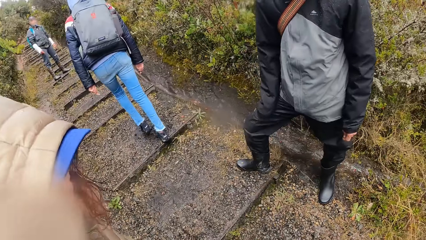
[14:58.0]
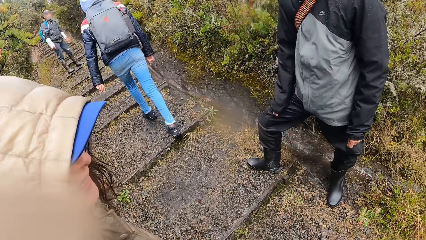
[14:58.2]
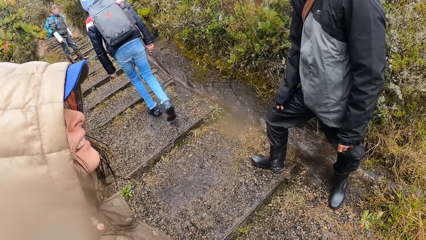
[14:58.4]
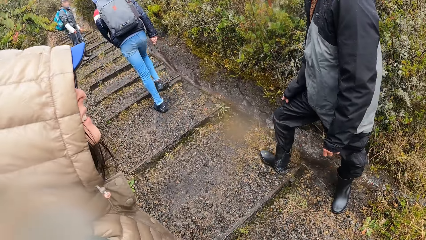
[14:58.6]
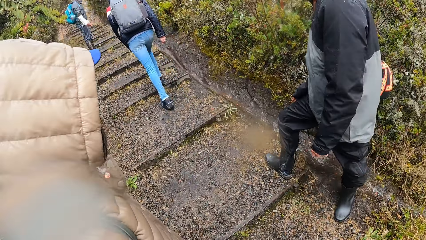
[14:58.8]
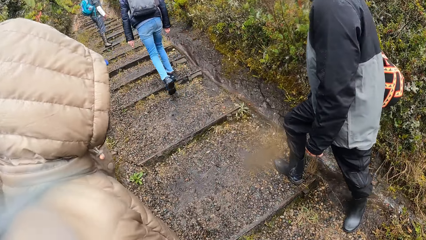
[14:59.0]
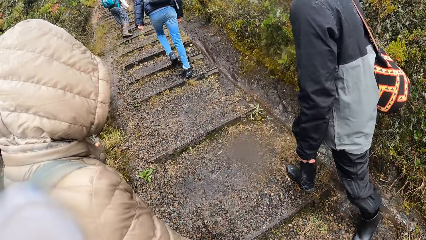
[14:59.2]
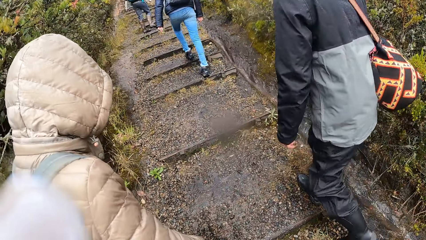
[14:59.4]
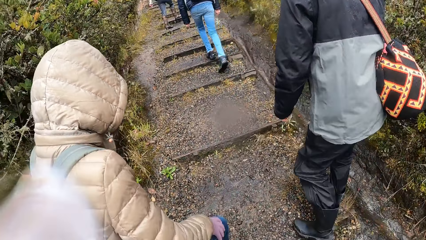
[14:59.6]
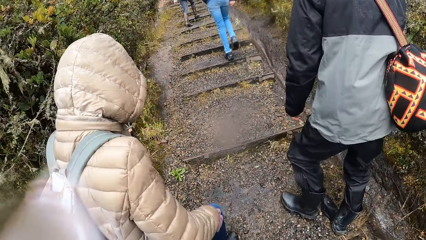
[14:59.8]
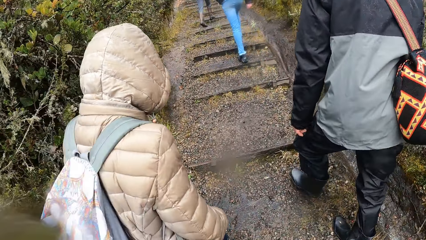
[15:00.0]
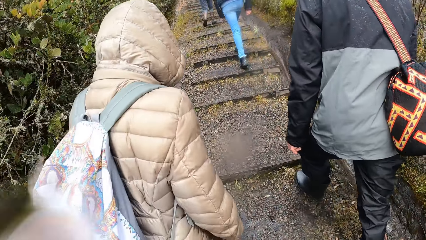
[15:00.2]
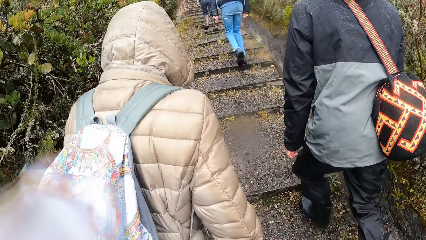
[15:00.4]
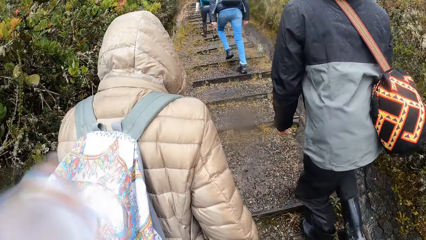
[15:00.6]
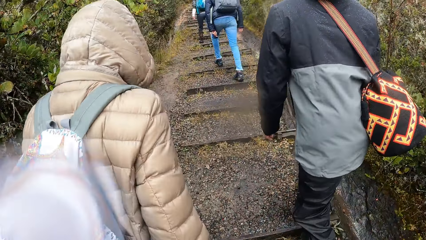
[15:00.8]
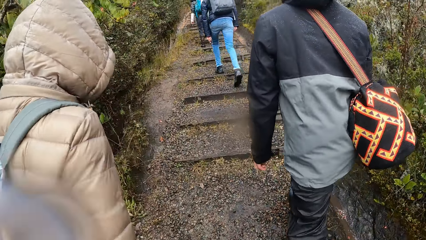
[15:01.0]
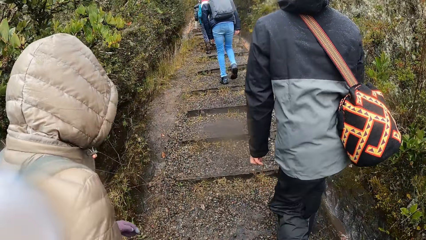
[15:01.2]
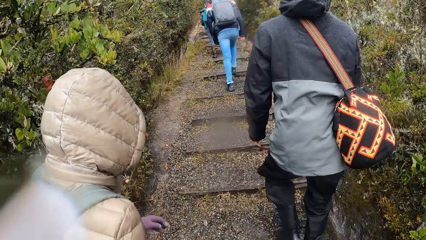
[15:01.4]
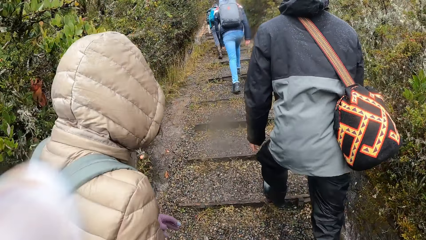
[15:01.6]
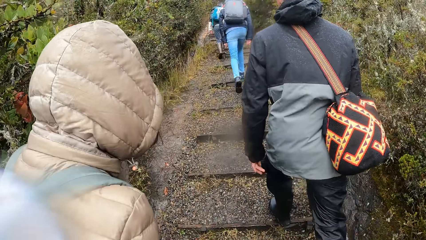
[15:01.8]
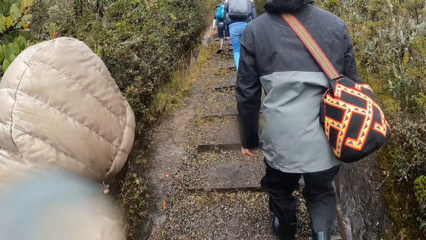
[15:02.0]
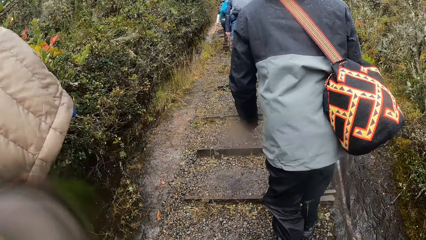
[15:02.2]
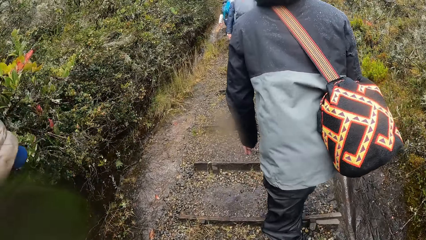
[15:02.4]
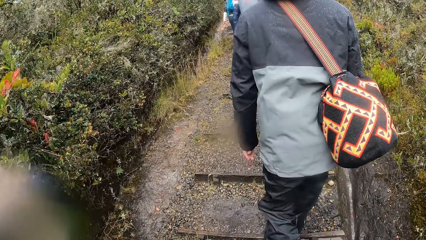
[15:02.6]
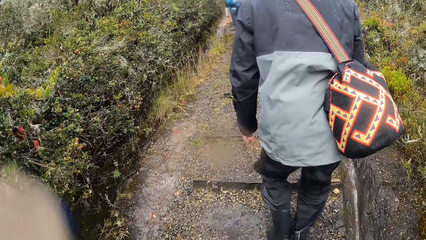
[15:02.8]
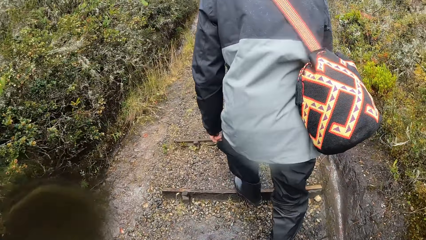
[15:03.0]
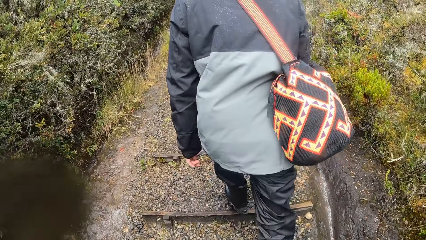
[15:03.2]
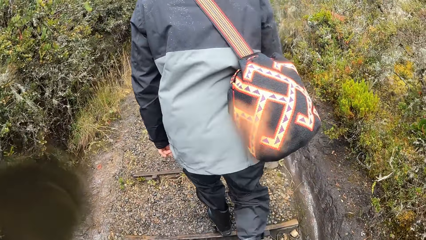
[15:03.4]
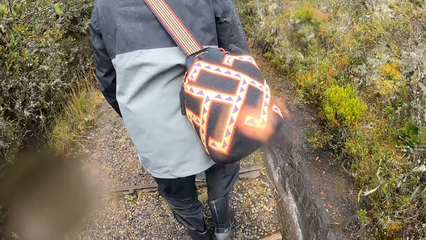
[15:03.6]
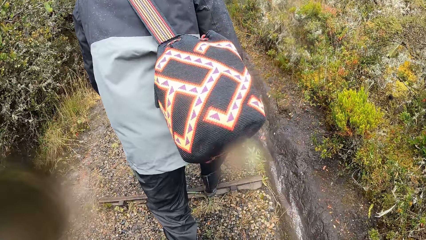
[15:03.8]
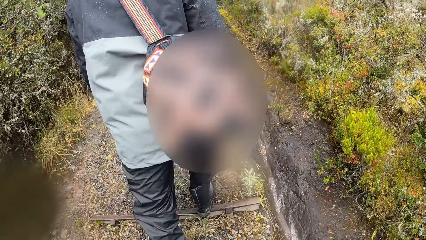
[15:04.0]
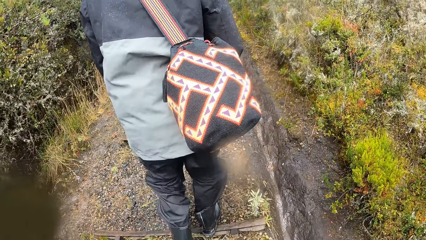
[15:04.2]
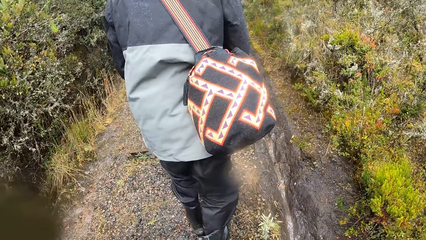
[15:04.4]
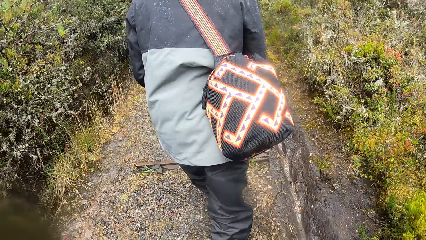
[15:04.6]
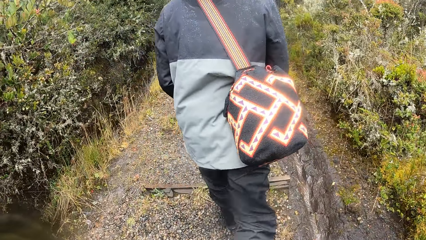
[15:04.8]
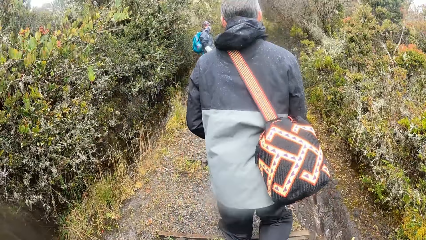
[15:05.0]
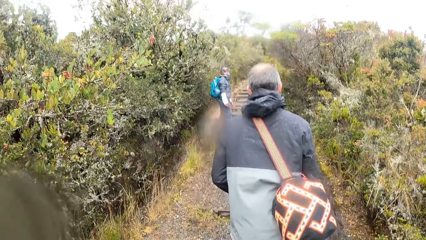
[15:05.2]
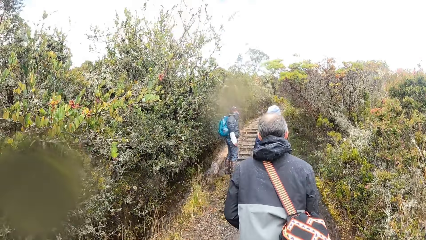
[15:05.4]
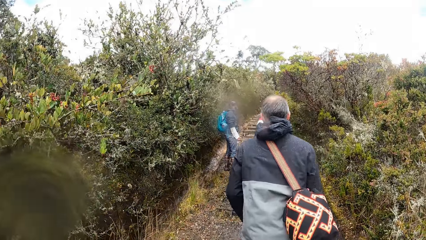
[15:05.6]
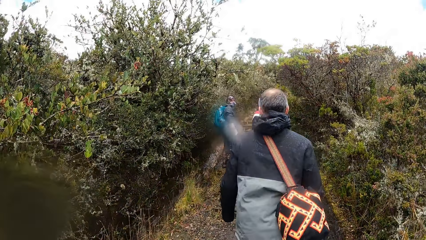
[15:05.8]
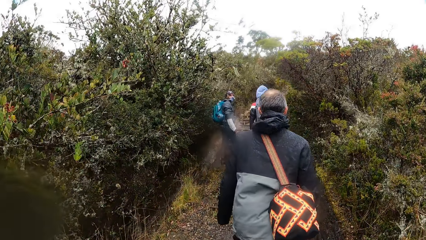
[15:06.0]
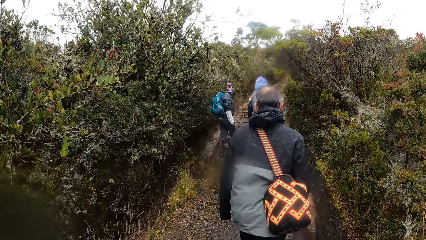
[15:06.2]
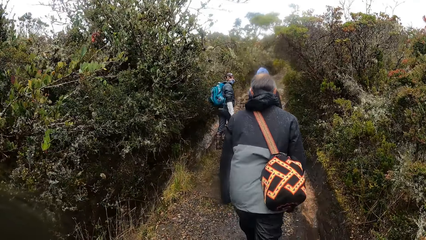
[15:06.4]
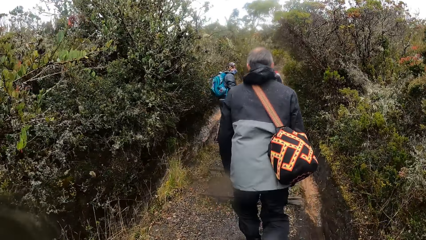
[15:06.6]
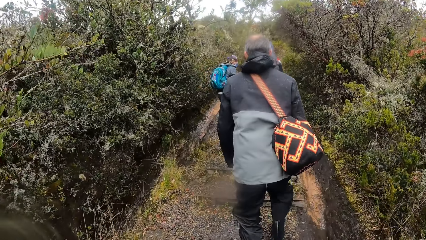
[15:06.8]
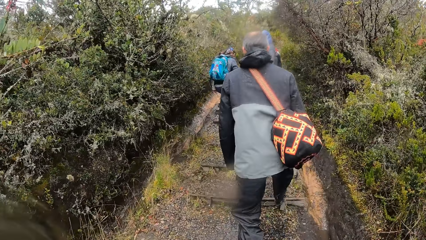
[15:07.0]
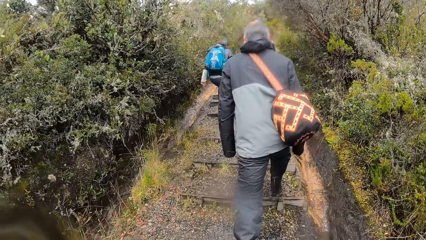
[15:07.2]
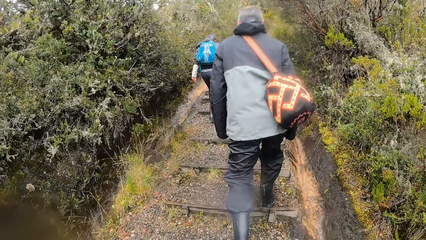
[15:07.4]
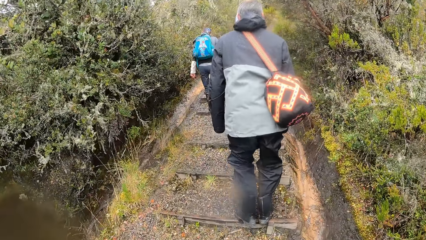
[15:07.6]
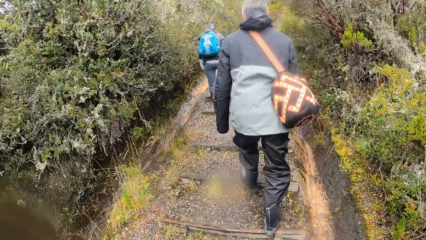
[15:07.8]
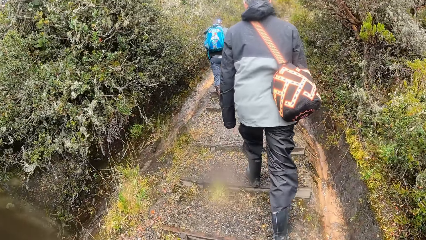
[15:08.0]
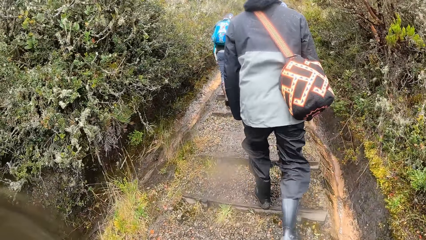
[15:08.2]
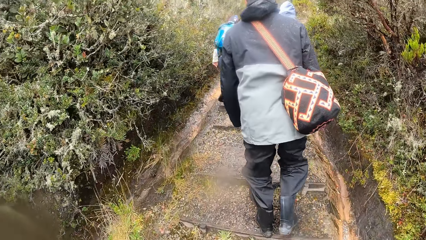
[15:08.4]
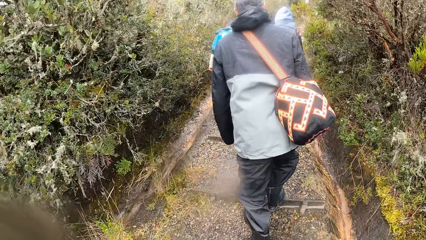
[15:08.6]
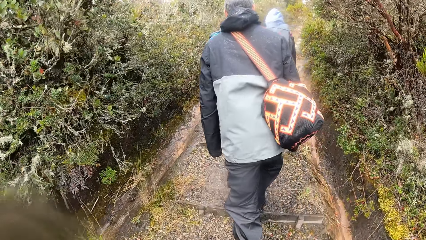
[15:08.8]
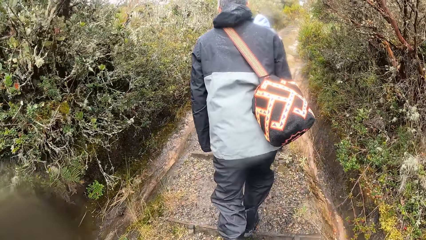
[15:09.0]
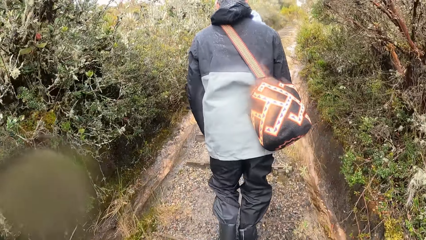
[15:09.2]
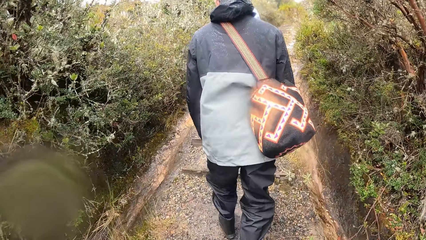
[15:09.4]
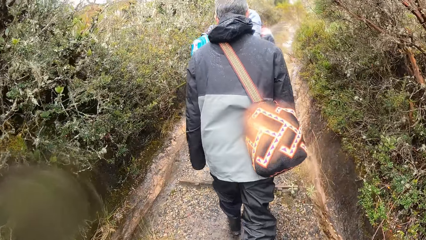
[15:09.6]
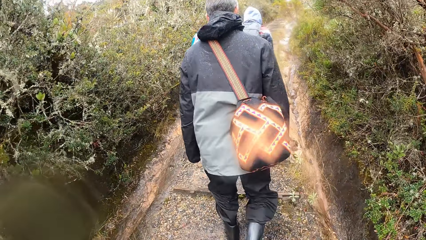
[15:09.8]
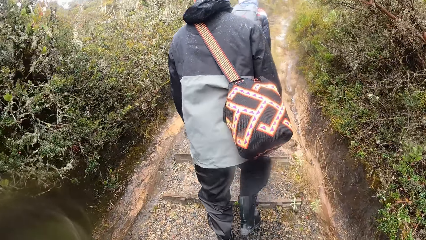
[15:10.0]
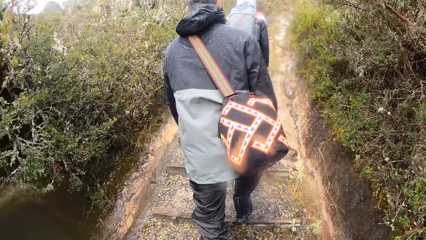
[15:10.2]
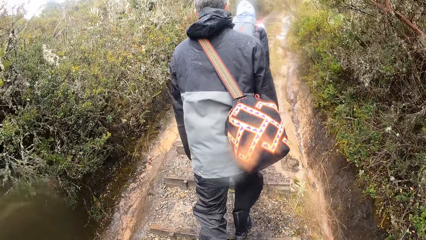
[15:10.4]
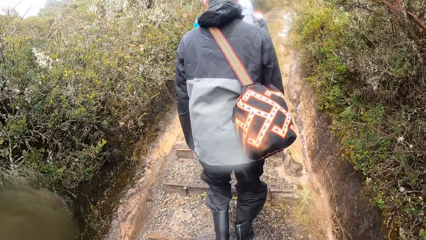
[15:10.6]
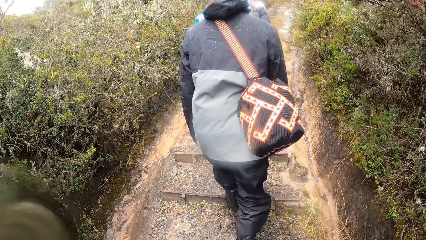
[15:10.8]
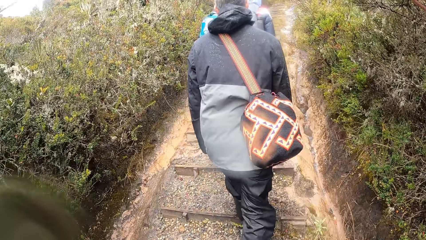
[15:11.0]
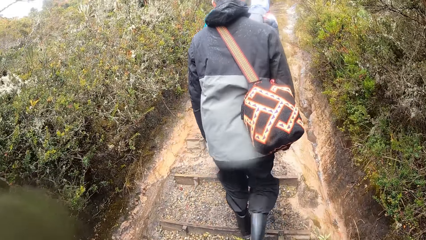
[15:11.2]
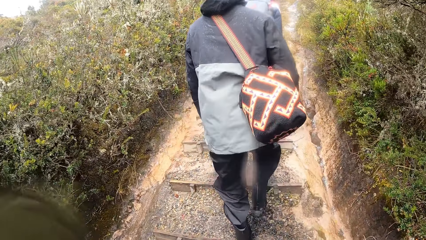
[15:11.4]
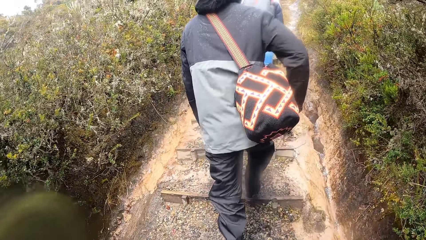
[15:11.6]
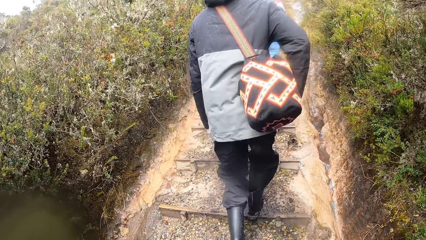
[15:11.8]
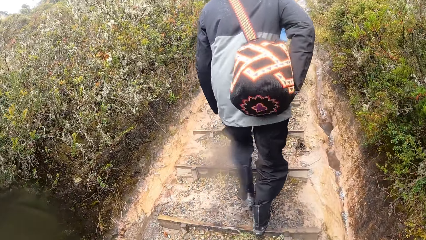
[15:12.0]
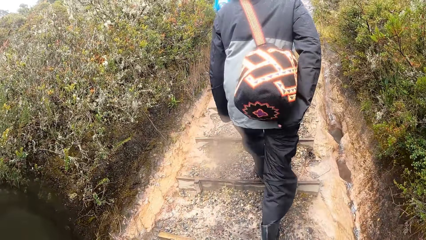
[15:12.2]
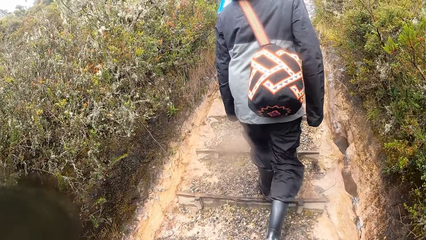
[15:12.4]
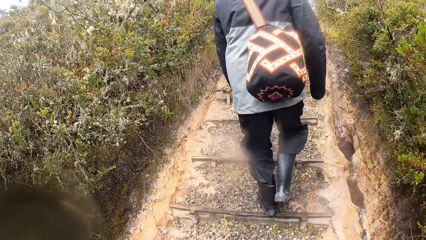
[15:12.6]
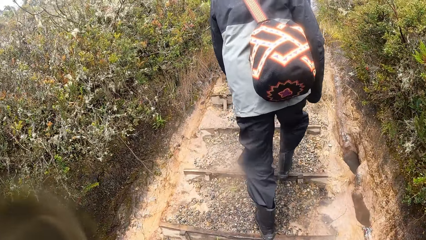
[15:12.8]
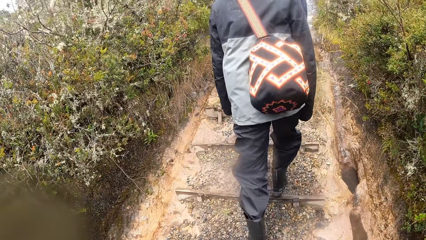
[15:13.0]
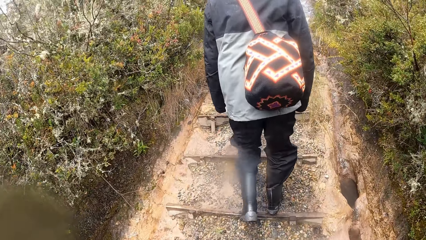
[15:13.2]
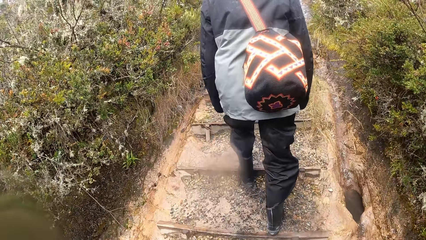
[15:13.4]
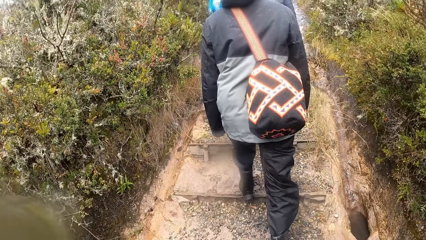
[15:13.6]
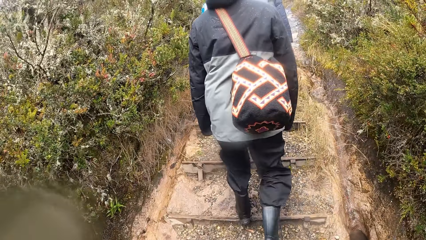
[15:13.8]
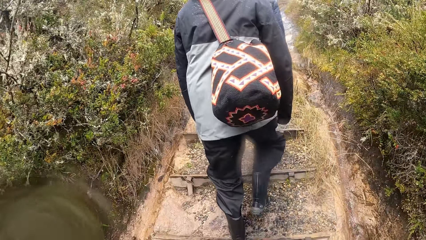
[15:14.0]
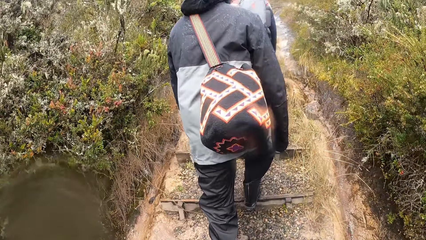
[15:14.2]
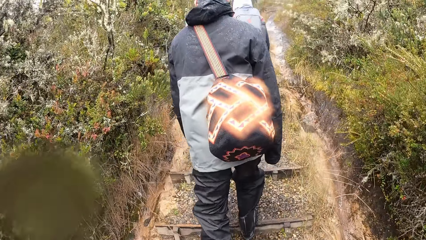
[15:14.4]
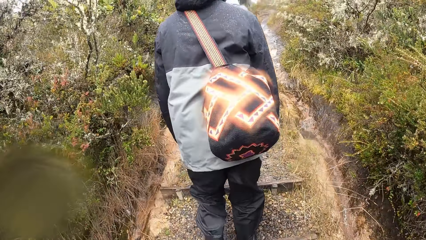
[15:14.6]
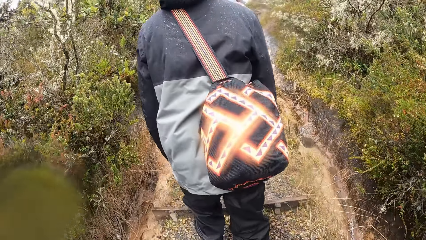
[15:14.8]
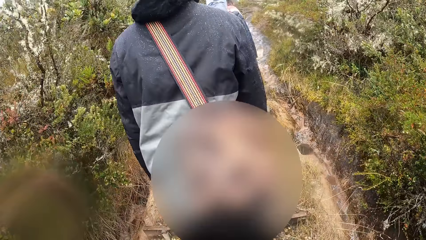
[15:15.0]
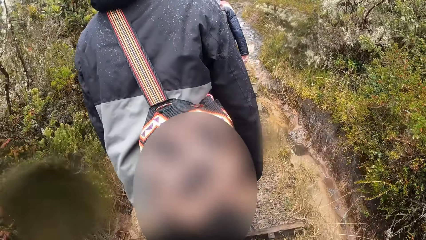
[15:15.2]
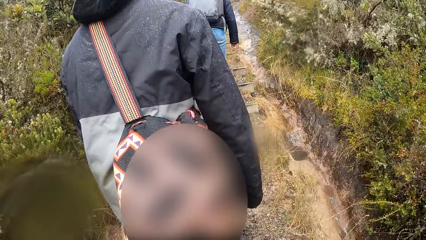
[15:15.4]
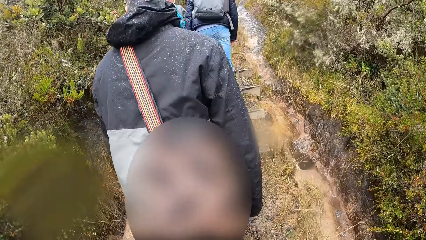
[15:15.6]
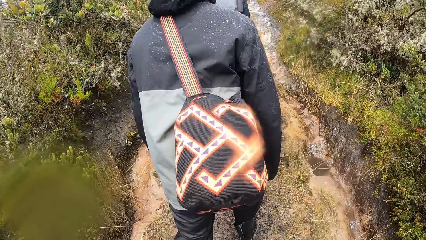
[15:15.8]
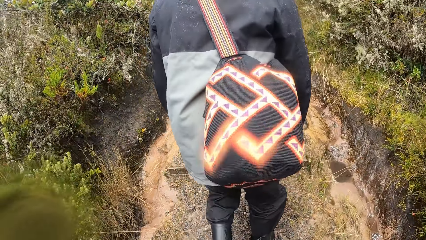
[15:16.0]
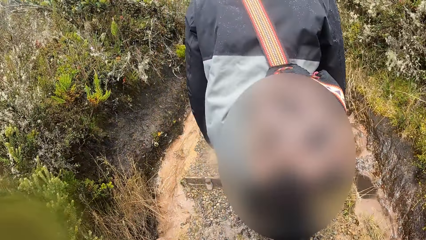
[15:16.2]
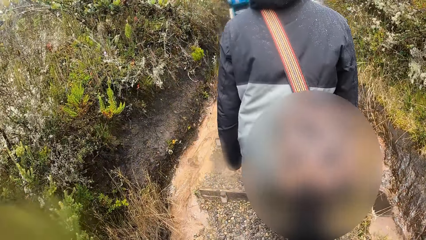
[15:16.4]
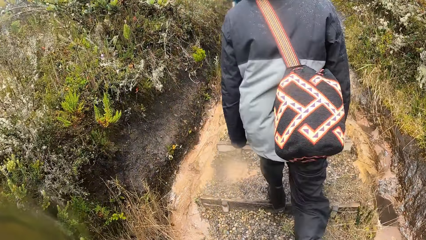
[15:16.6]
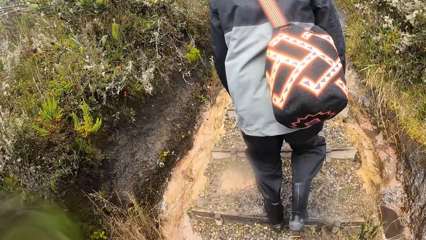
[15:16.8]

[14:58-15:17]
A person climbs the stairs. A man walks through the bush. A woman walks through the bush. The man climbs the stairs. Another person climbs the stairs. The camera wearer climbs the stairs. The man adjusts a bag at his back with his right hand. The camera wearer climbs the stairs.
